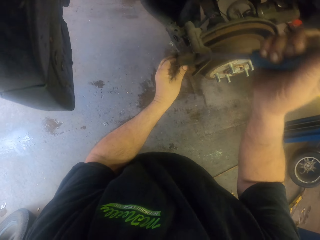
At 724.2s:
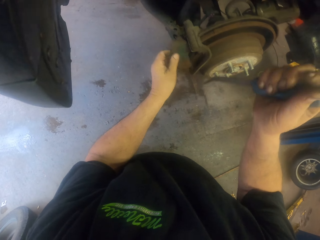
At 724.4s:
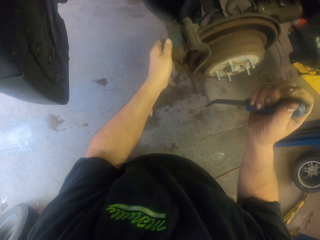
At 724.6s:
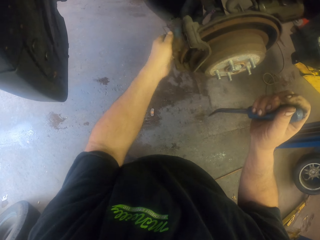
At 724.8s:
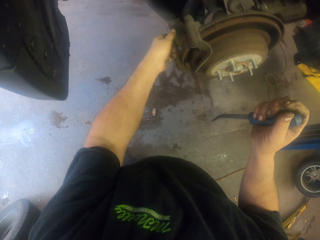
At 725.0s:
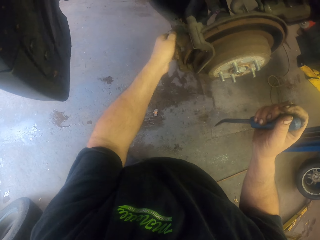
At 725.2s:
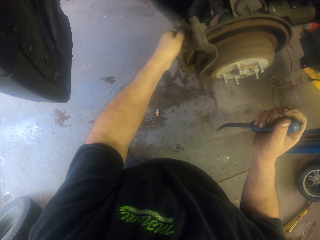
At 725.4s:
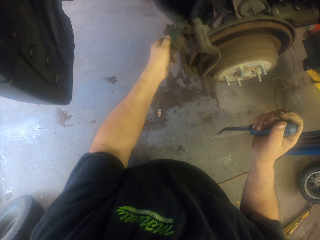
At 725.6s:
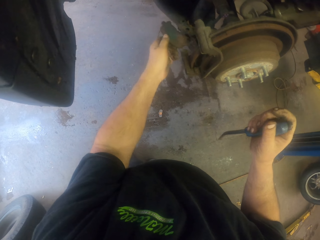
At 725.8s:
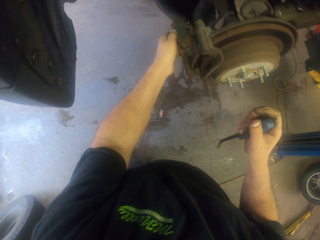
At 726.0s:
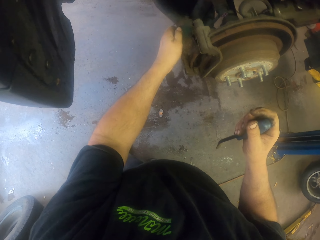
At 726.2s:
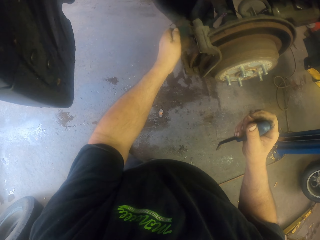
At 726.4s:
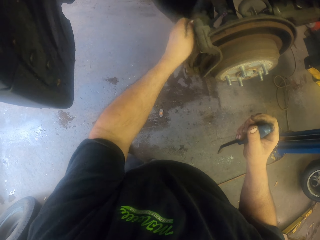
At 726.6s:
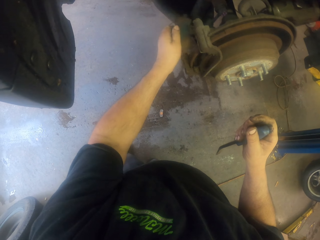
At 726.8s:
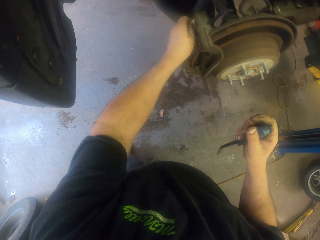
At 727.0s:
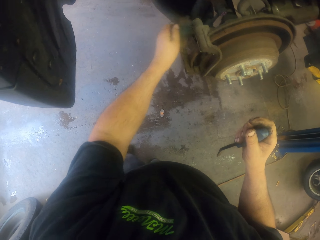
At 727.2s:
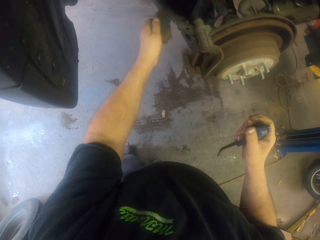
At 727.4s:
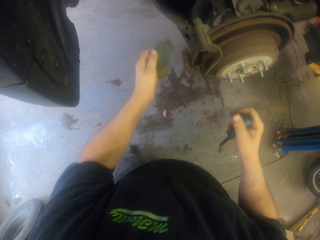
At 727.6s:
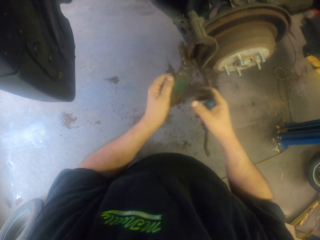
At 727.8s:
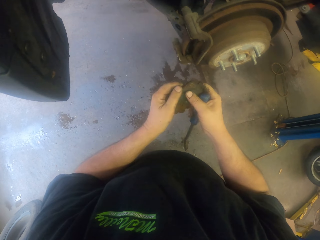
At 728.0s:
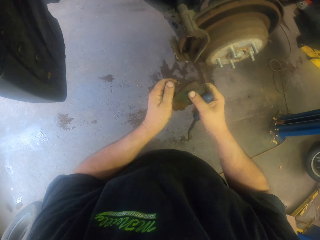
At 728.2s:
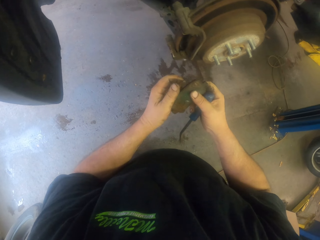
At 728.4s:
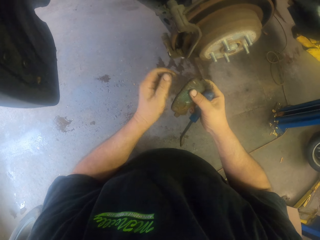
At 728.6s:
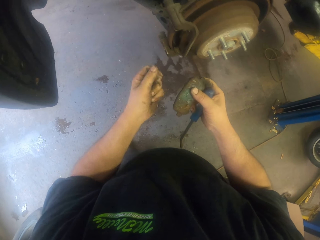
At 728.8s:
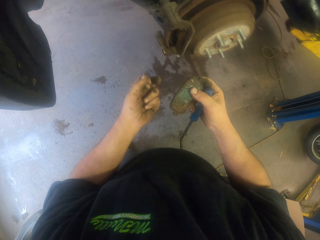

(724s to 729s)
The camera wearer passes the brake pad to the right hand.

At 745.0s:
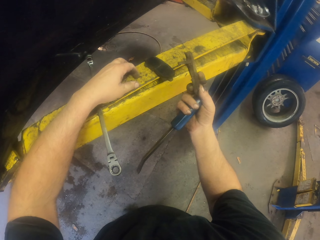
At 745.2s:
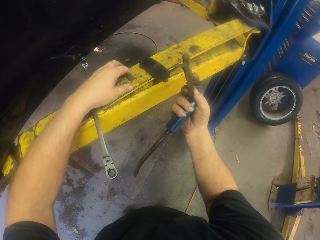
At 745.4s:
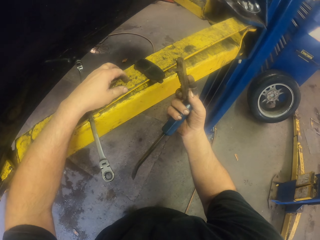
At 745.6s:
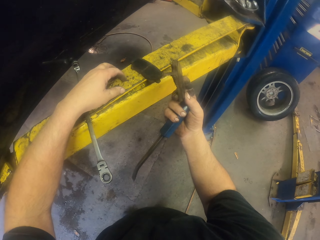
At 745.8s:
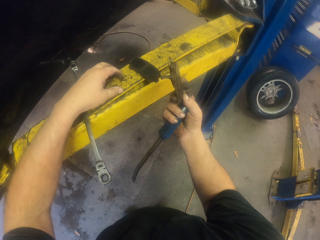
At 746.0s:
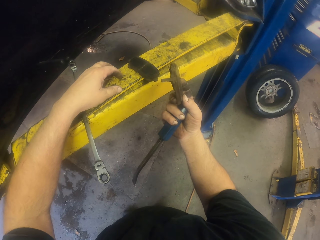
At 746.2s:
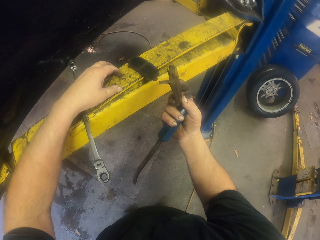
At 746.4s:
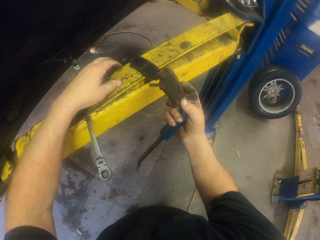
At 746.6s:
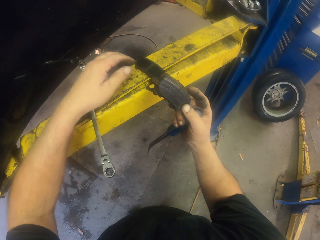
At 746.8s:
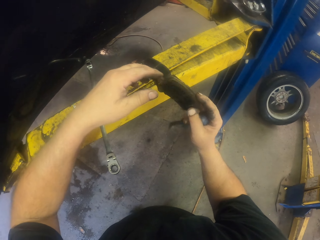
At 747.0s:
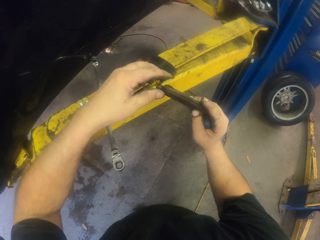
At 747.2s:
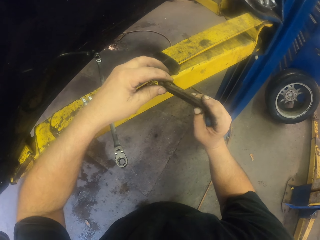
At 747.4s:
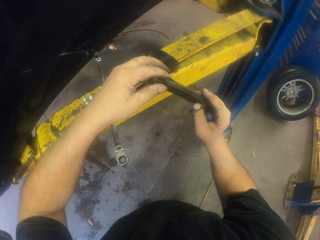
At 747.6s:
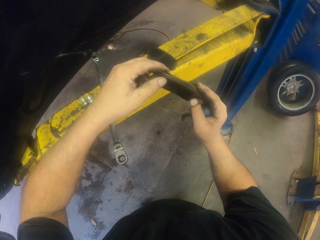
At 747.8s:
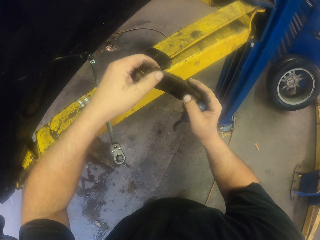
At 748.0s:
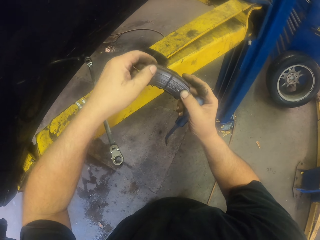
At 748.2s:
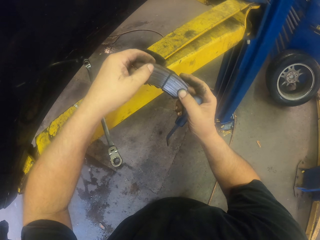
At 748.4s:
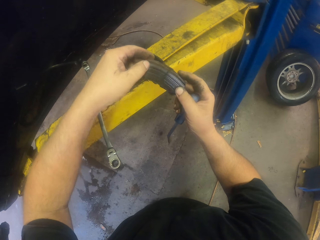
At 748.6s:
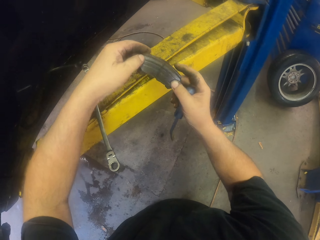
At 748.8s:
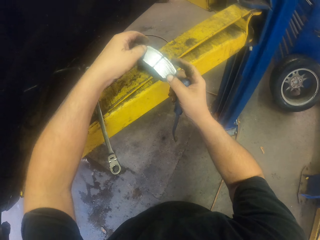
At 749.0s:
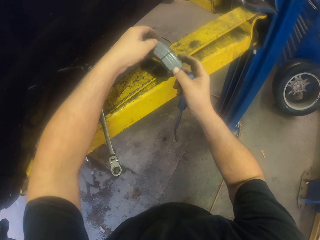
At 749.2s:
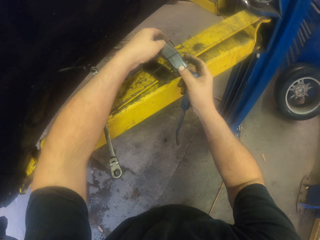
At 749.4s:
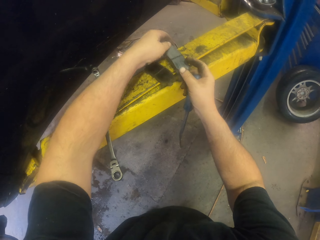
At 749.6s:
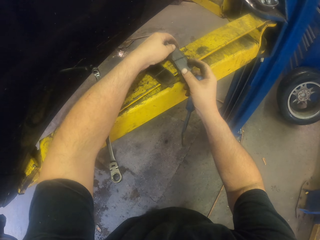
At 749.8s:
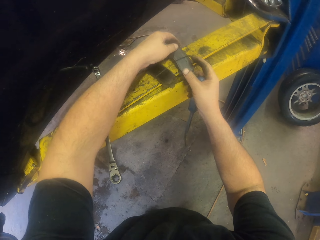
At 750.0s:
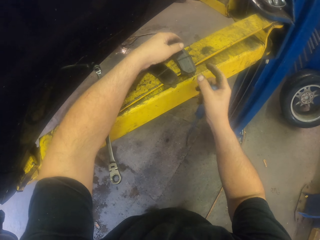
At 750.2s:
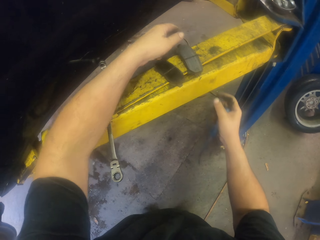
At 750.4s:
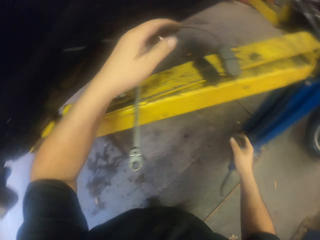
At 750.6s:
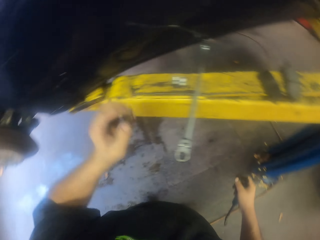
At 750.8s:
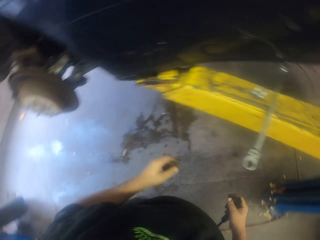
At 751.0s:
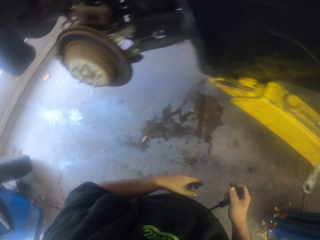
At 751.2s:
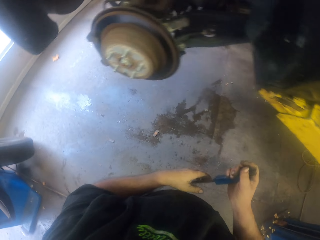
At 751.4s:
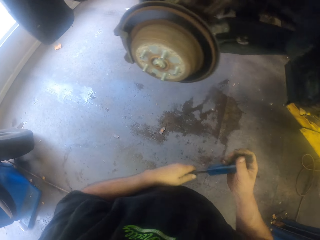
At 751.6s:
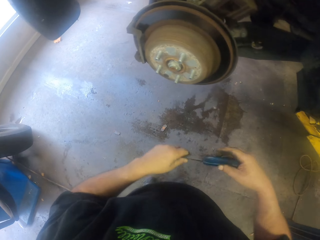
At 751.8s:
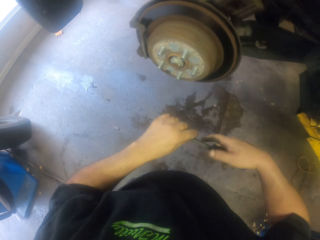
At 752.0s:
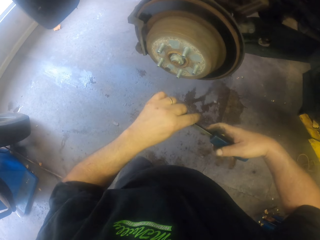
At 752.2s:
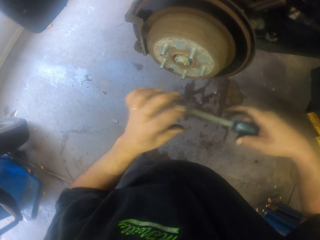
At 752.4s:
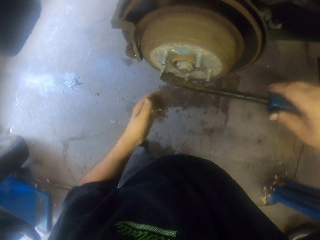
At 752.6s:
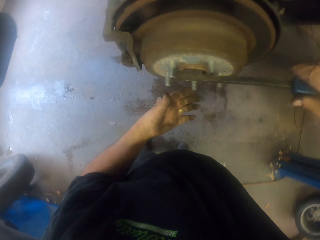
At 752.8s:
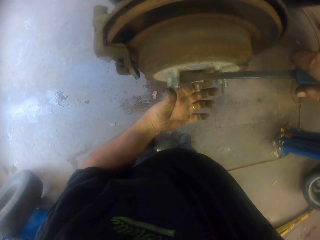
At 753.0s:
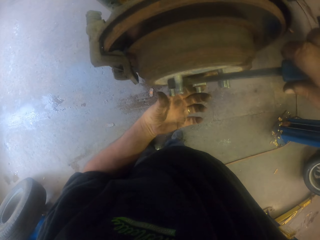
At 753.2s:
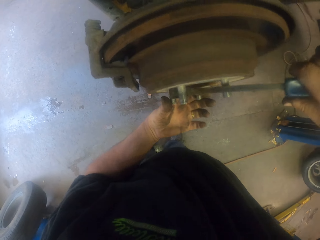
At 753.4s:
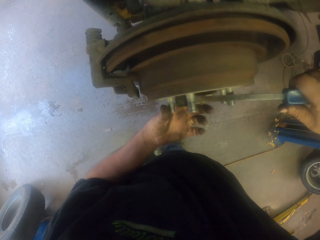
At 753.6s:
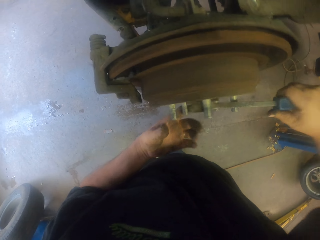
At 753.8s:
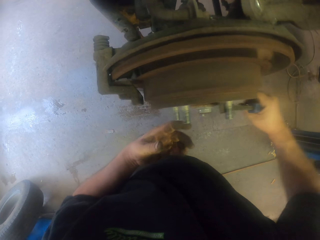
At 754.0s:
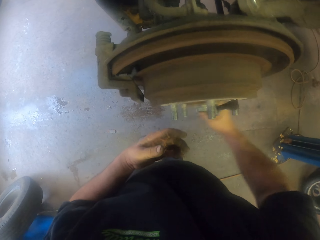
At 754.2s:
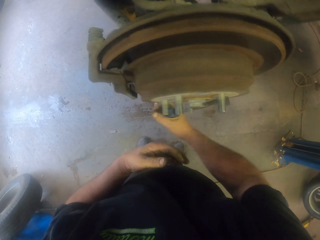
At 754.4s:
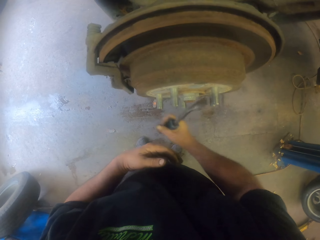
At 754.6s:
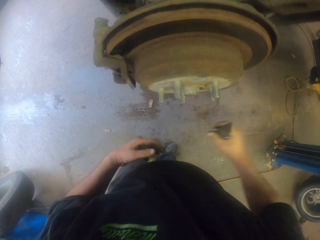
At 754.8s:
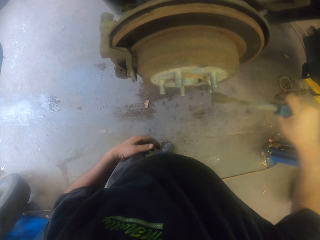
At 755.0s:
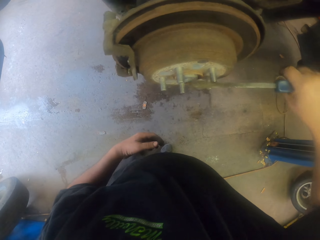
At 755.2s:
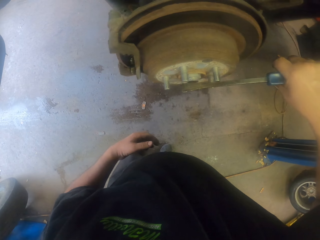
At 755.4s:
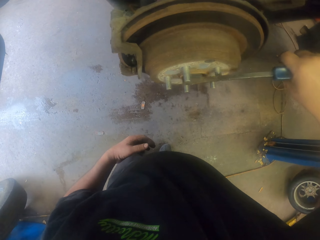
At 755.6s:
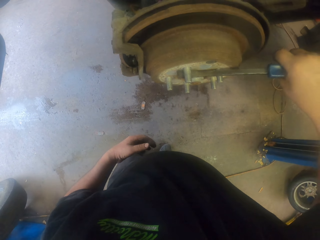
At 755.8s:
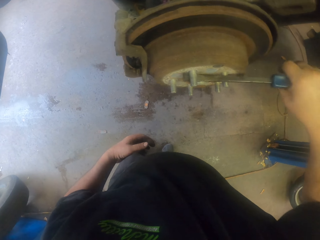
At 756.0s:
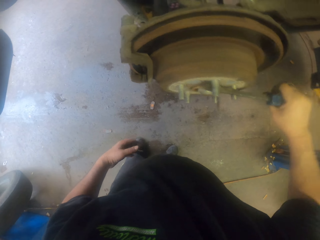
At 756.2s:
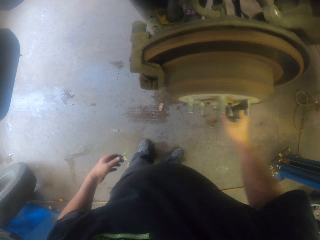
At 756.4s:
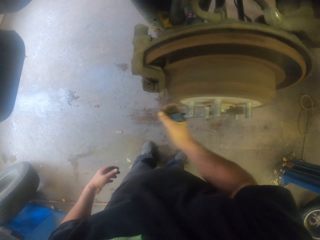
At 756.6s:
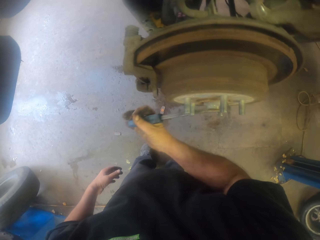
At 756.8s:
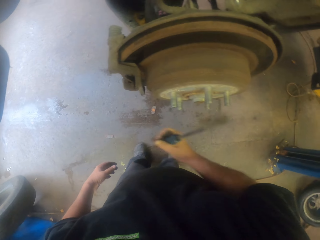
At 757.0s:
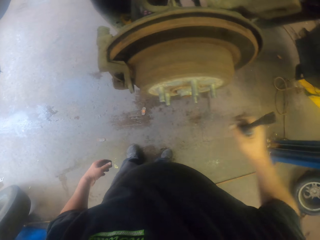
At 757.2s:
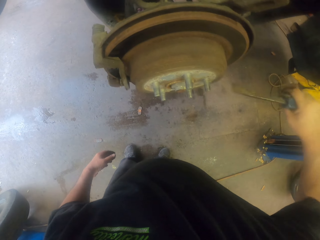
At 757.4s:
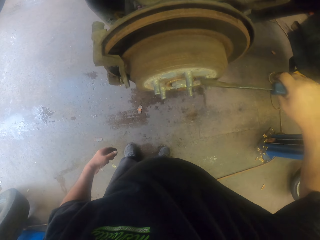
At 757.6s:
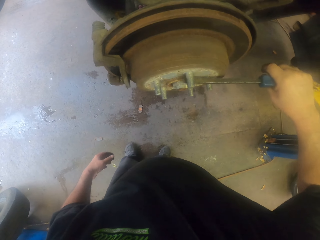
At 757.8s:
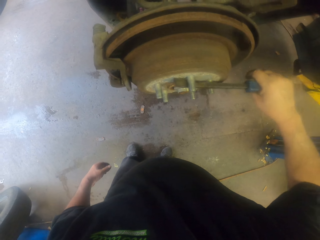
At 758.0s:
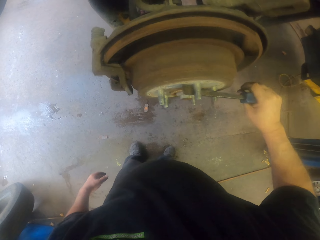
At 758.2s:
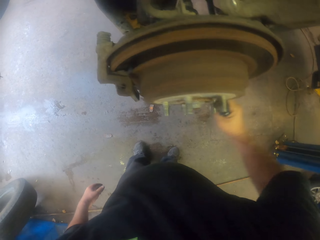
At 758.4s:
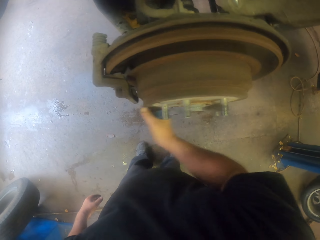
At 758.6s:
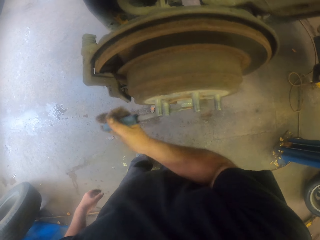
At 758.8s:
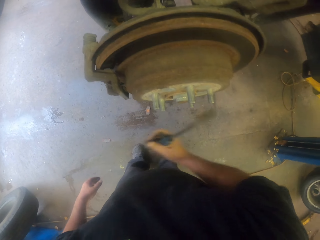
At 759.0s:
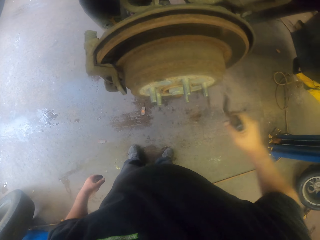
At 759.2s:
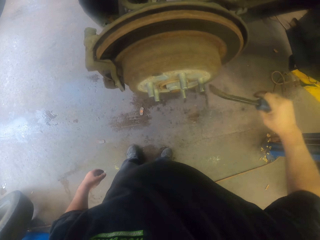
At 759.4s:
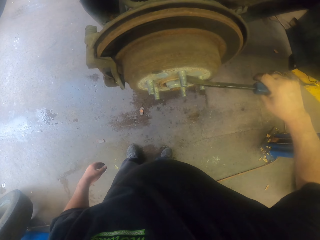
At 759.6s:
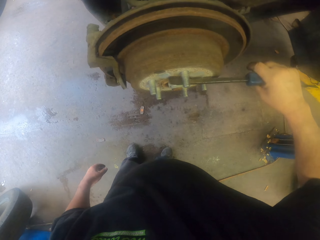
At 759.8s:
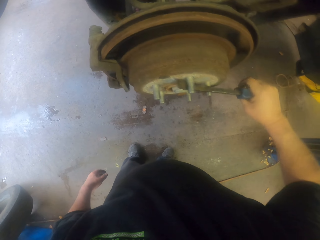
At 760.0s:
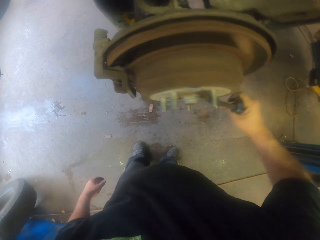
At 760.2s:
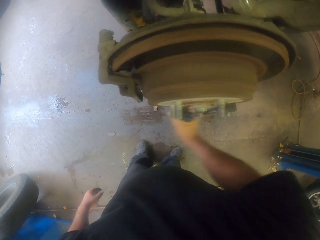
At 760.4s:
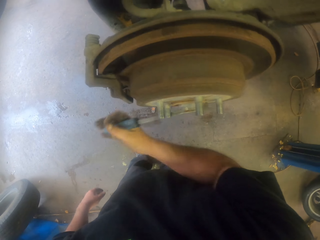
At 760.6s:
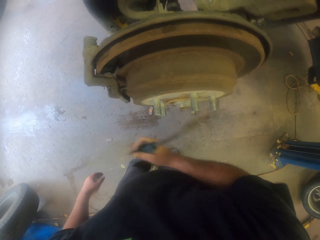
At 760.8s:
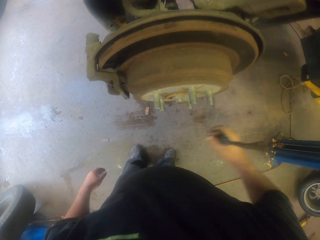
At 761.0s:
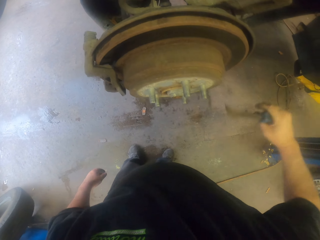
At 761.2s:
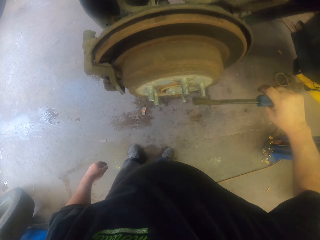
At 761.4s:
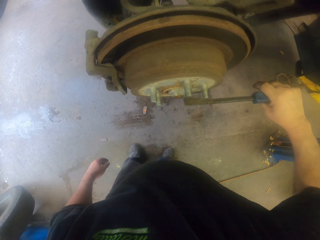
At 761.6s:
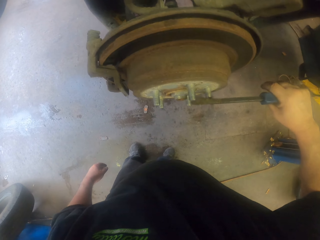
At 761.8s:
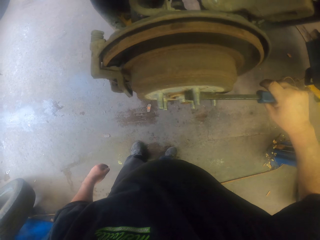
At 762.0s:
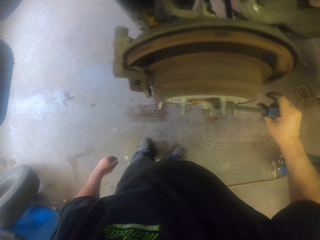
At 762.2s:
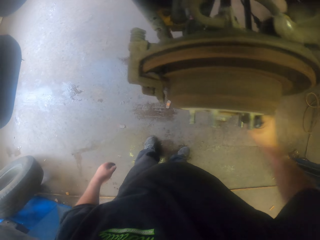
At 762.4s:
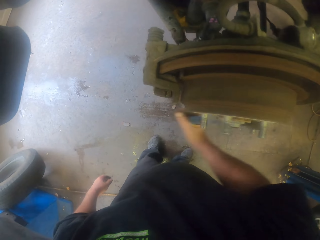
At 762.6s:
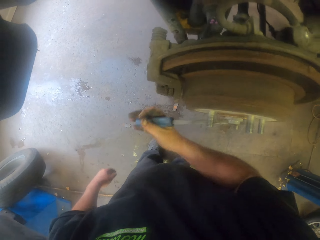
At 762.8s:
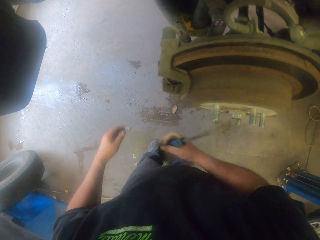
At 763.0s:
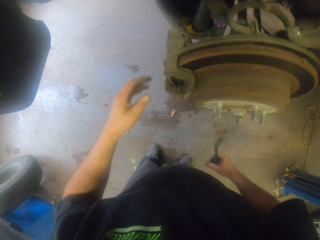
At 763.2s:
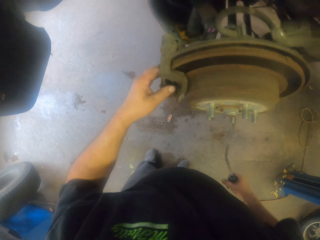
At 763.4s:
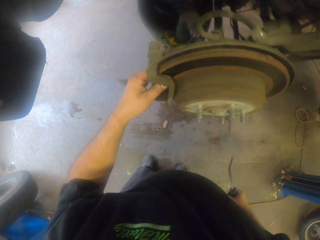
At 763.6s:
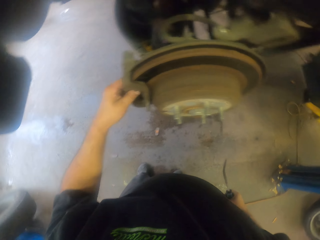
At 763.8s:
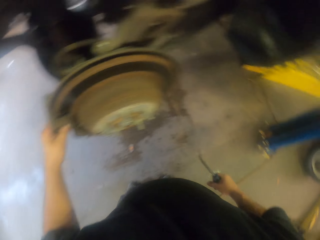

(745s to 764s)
The camera wearer holds a brake pad with the left hand. They put the brake pad on the metal. They turn to the side. They hold a pry bar in the left hand. They rotate the wheel hub with the pry bar. They touch the disc brake.
